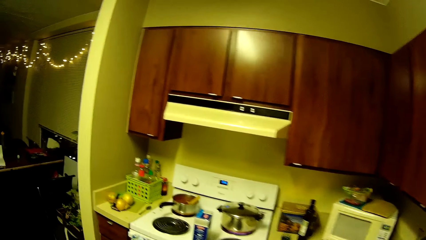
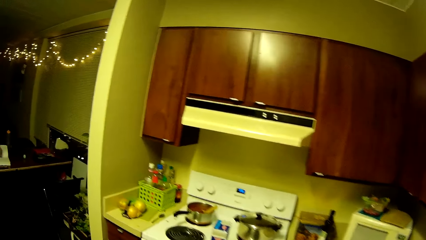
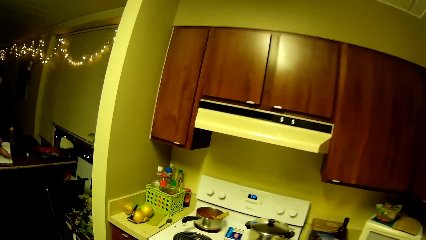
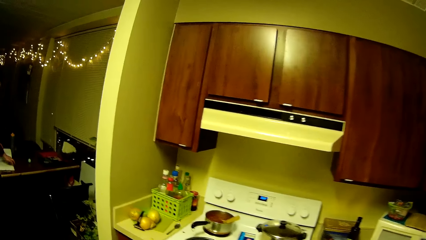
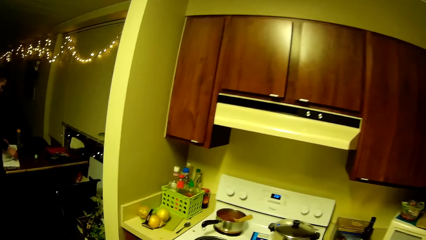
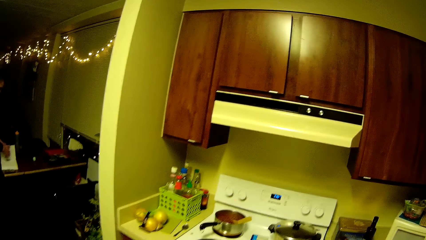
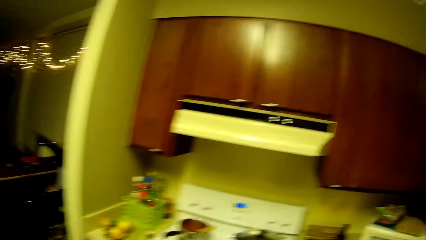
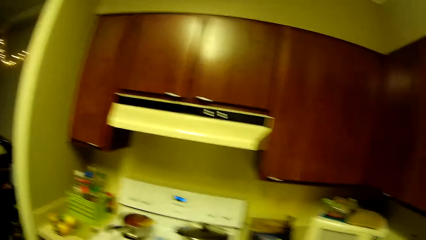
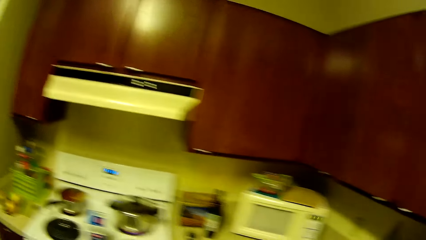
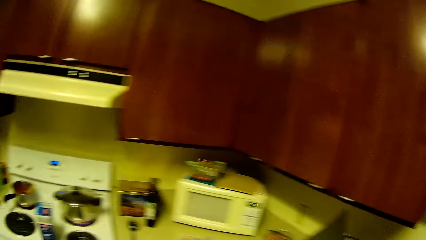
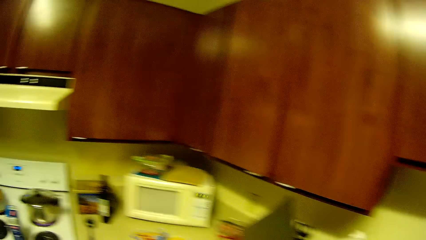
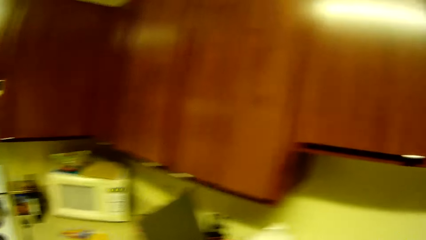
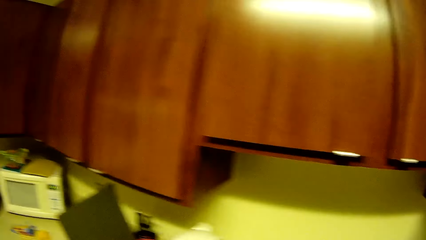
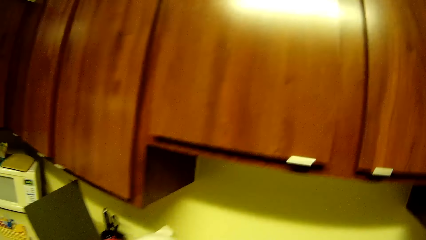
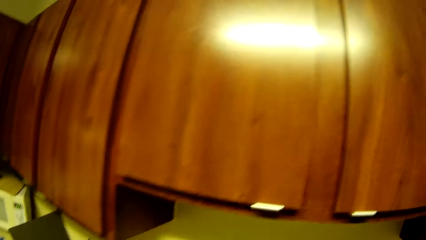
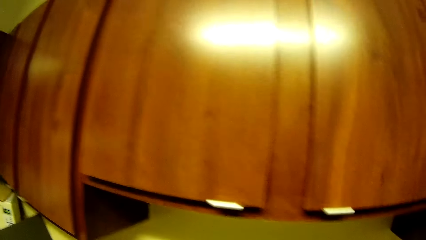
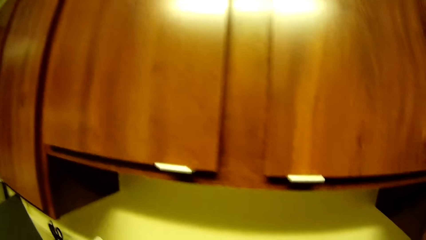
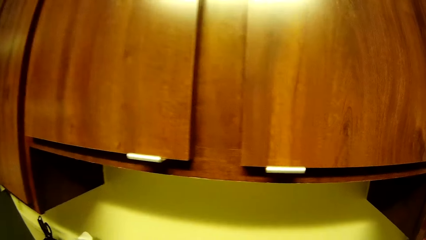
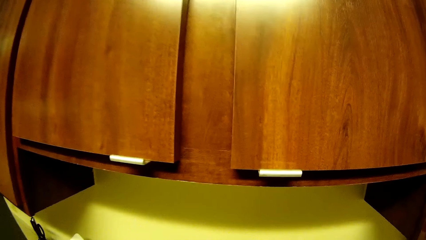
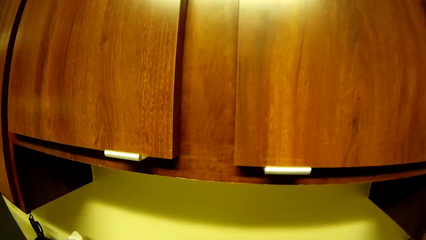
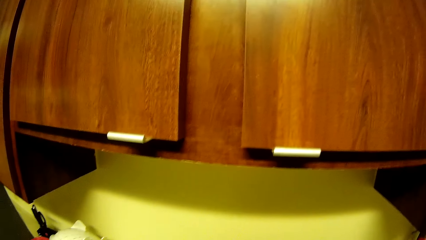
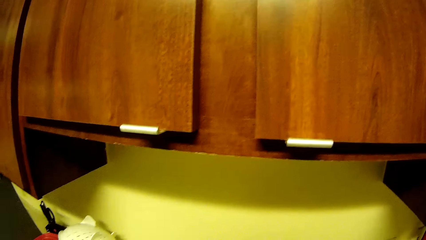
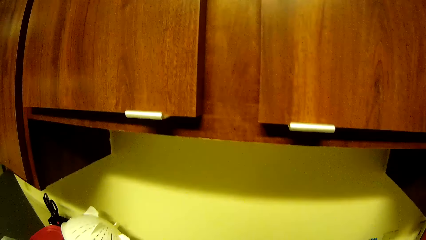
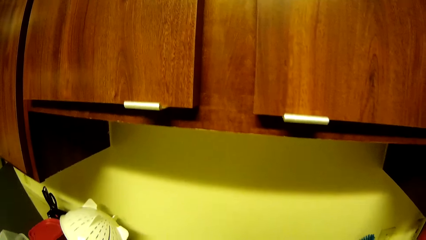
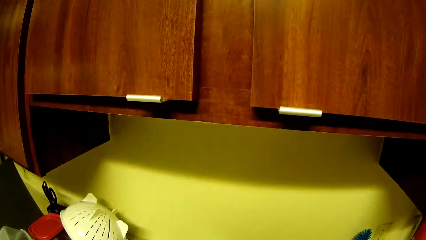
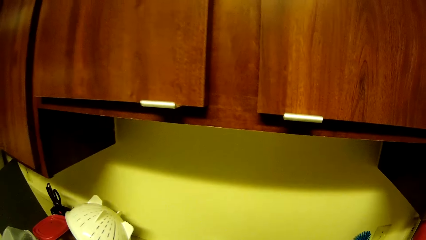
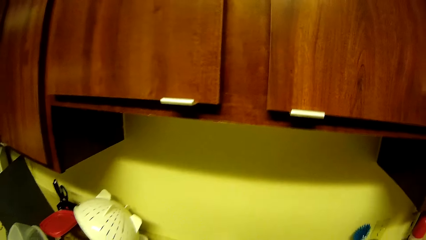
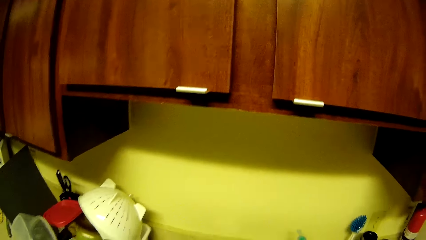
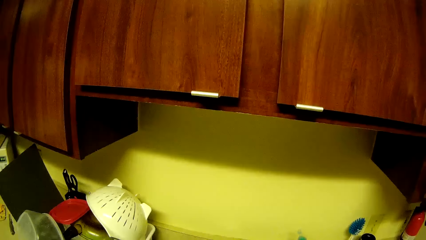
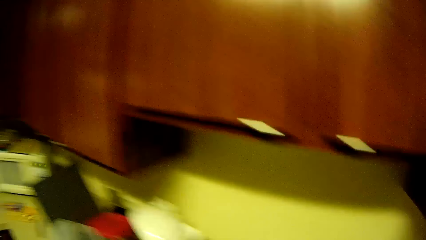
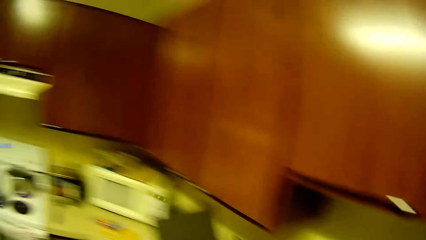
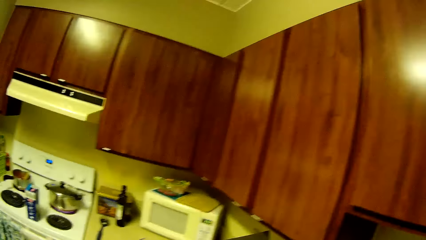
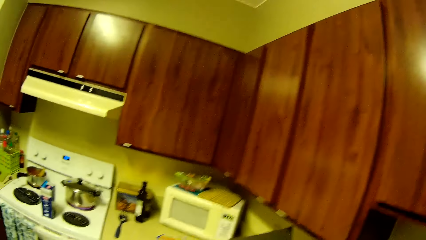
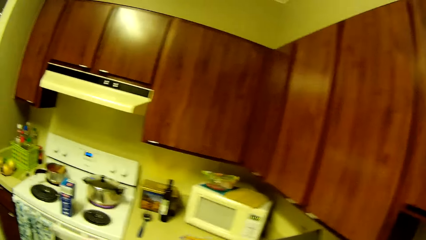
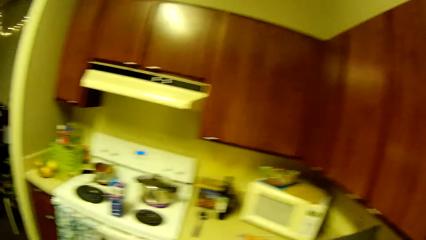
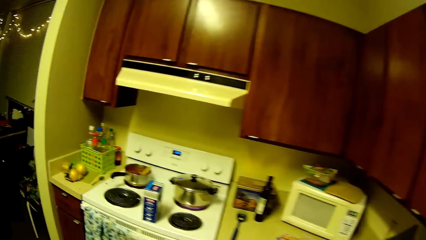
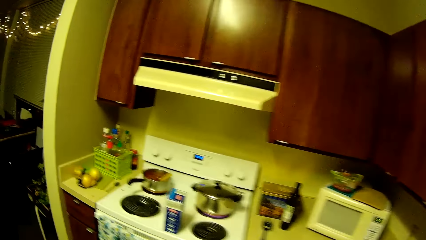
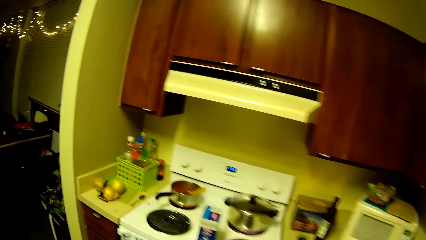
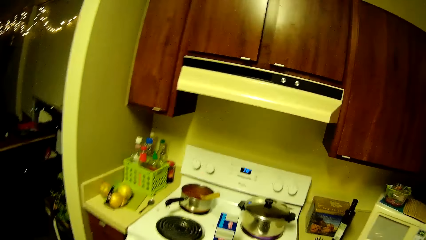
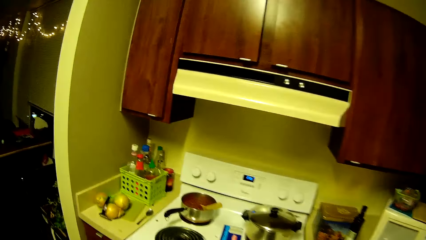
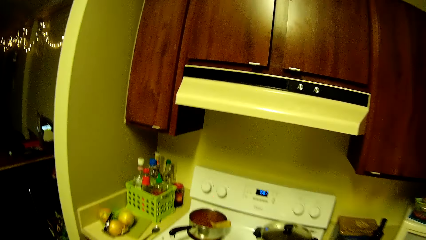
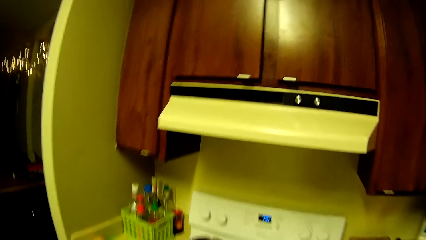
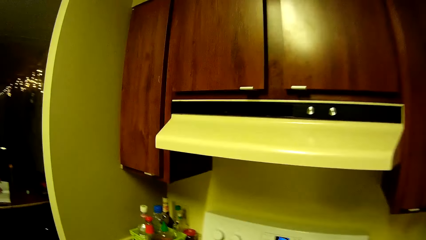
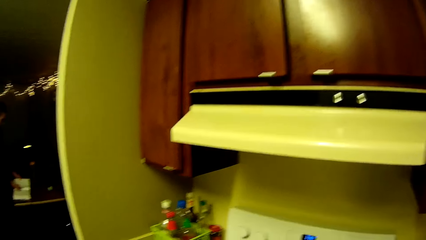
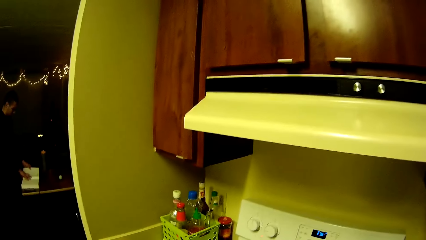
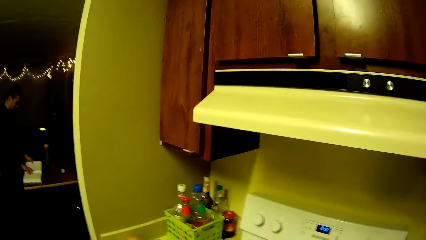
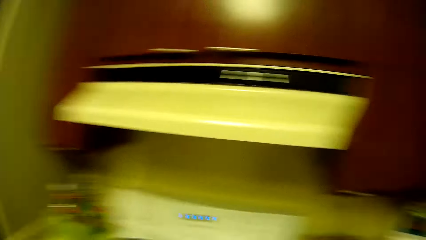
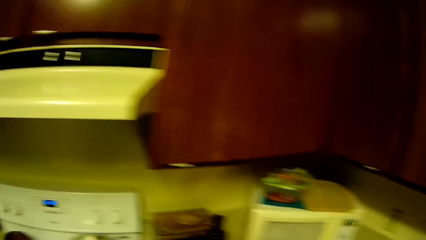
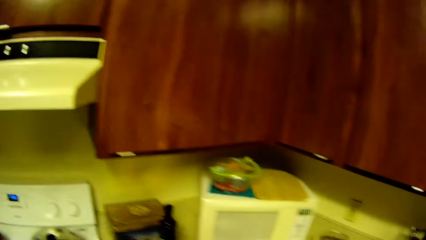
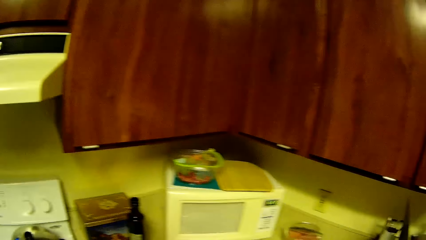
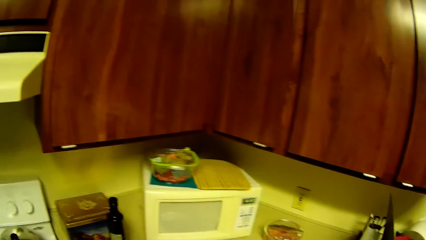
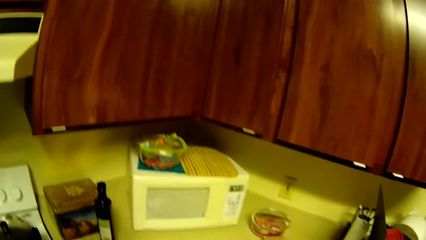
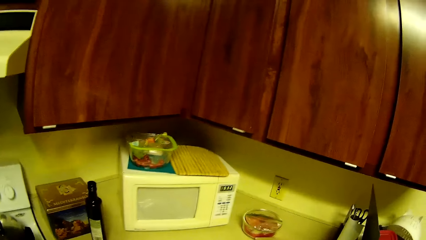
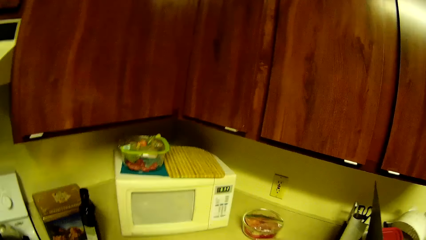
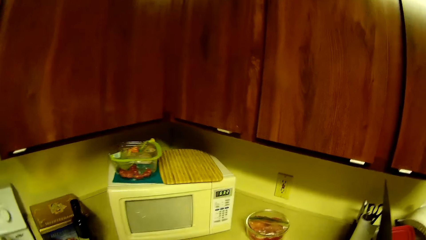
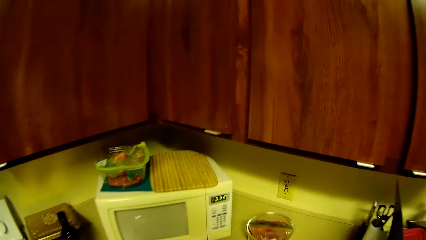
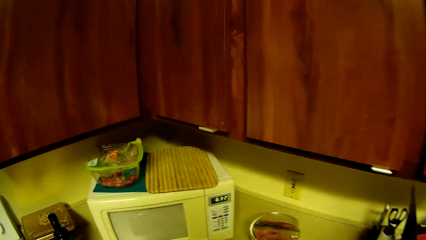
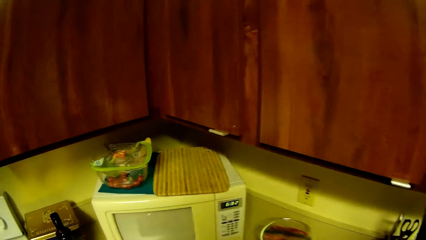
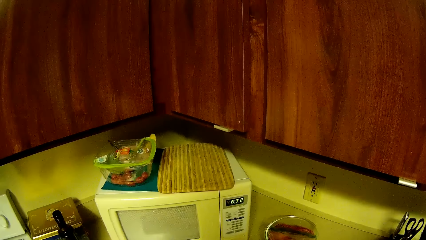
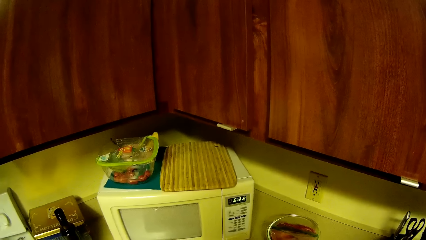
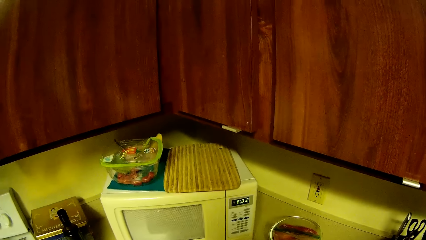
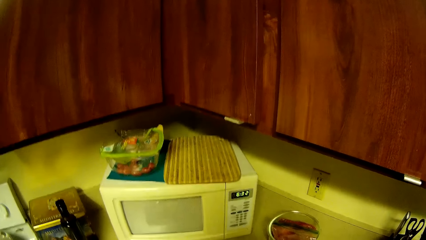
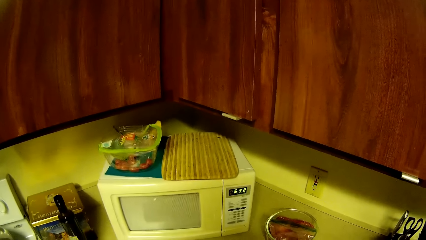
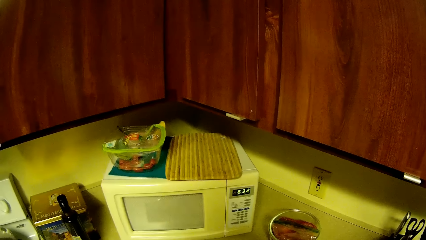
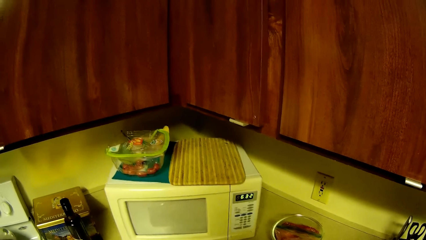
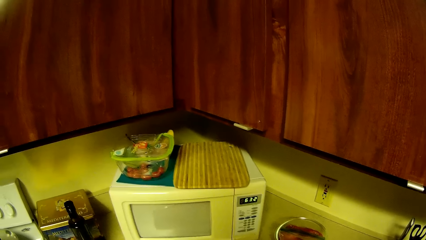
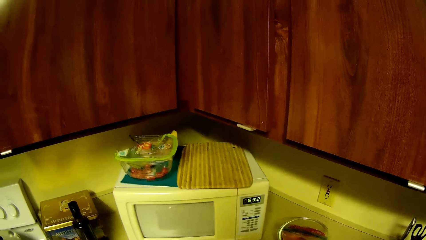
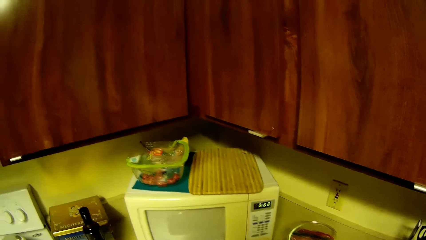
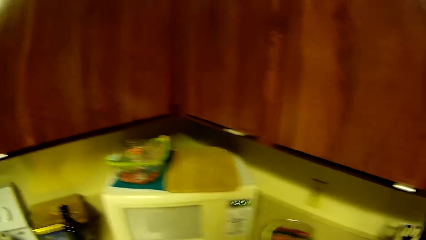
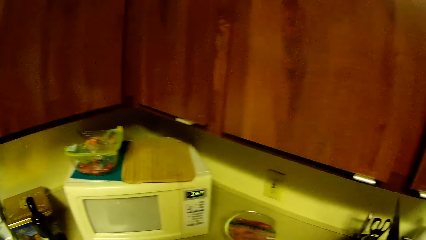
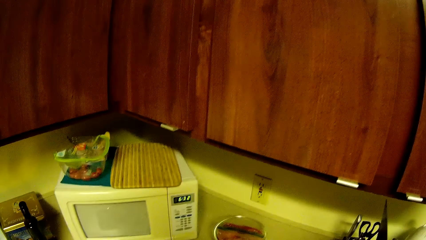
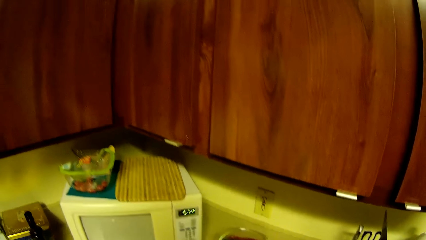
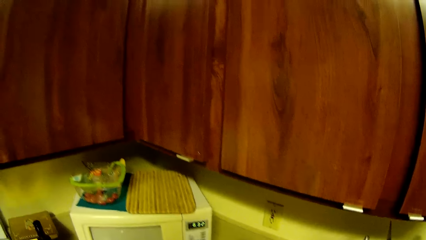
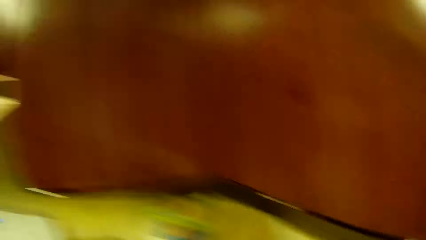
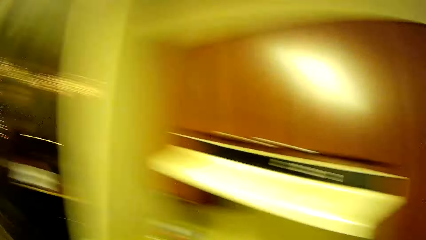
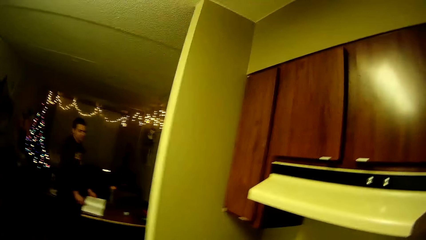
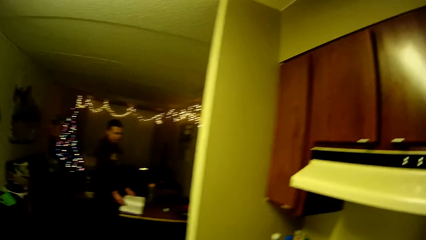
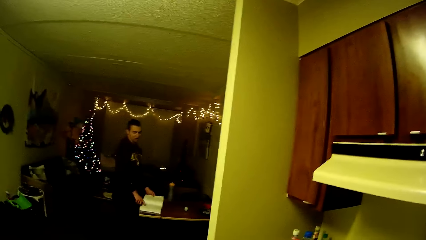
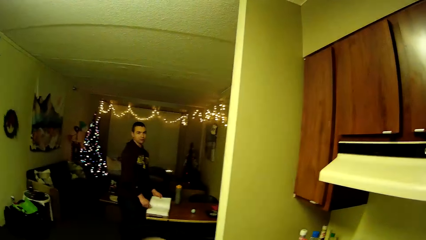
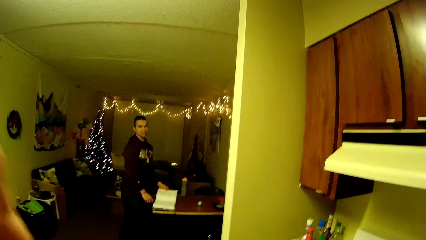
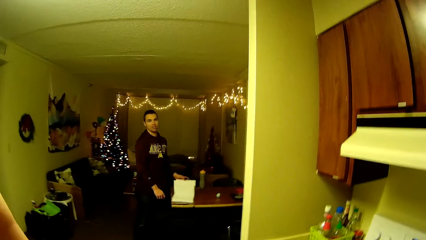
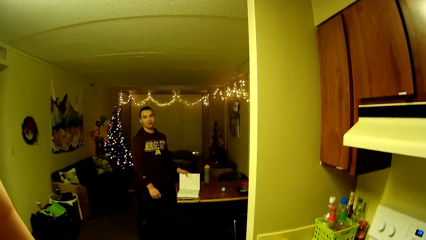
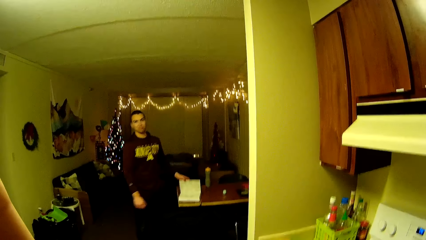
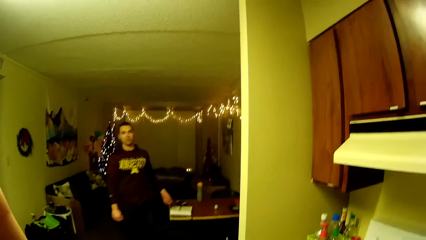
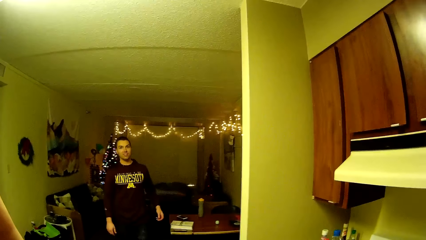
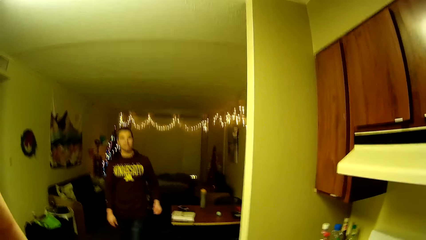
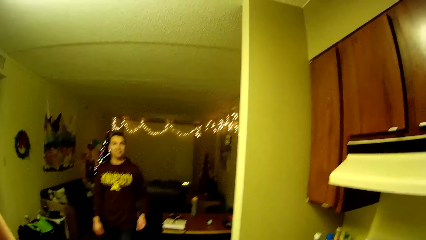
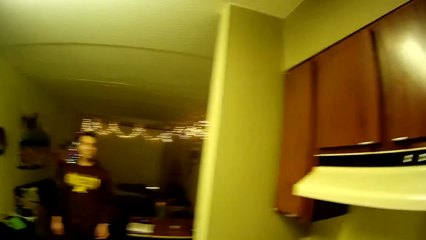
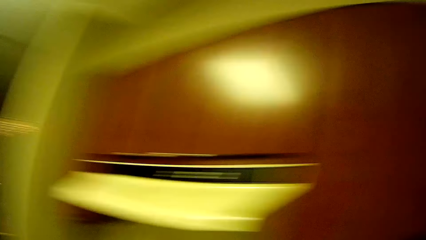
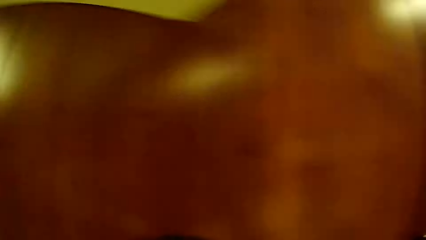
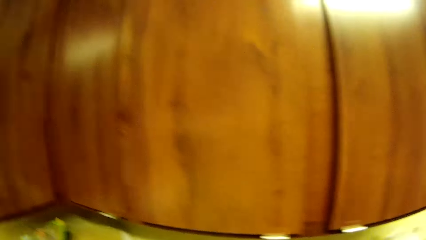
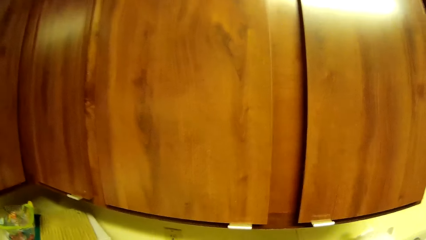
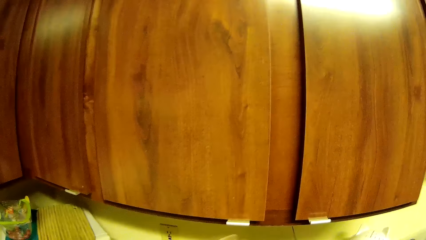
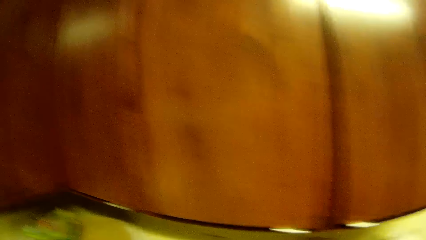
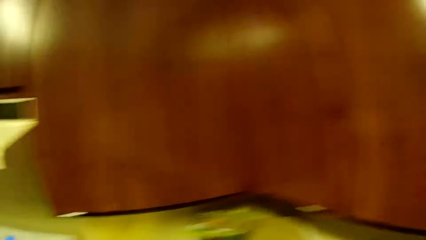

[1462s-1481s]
A man holds a book. The camera wearer looks around the kitchen. The man closes the book with his left hand. The man walks towards the camera wearer. The camera wearer looks around the kitchen.
